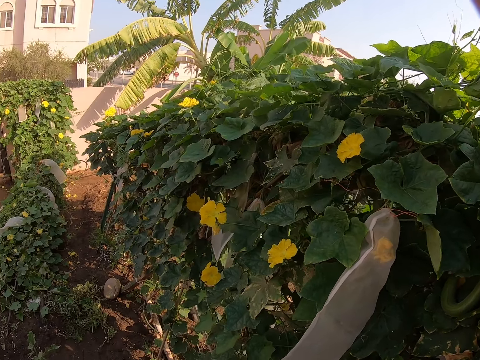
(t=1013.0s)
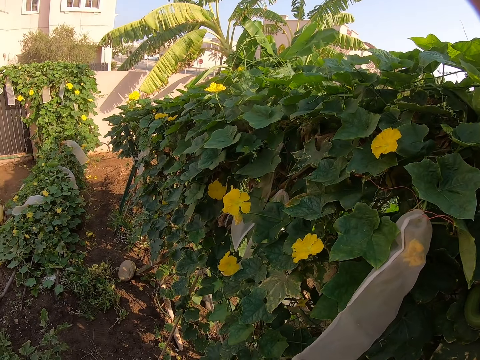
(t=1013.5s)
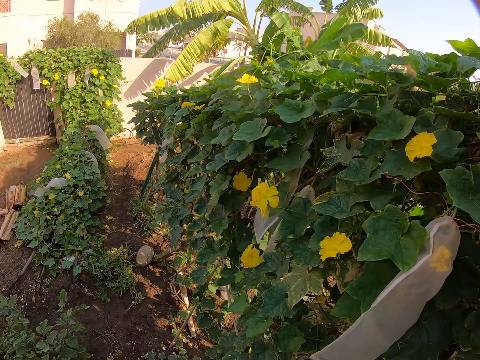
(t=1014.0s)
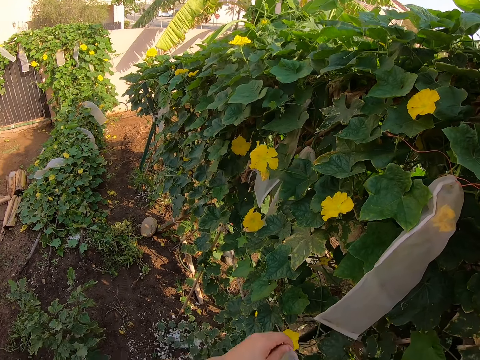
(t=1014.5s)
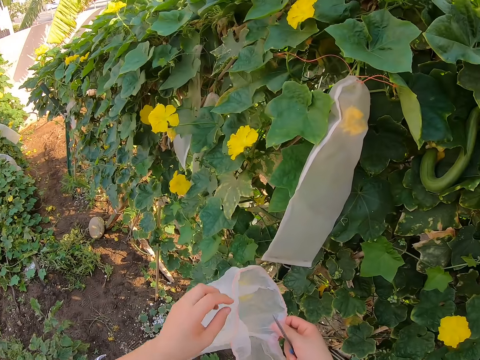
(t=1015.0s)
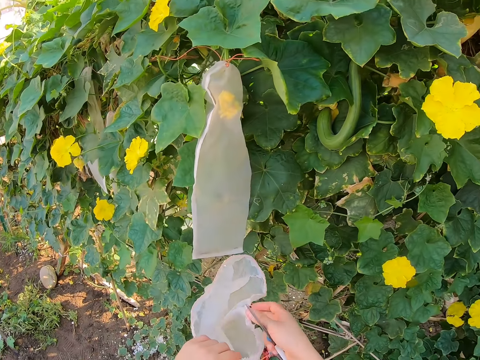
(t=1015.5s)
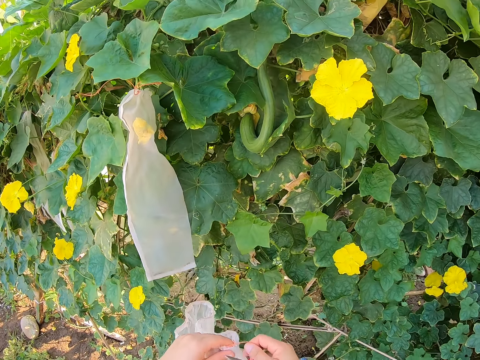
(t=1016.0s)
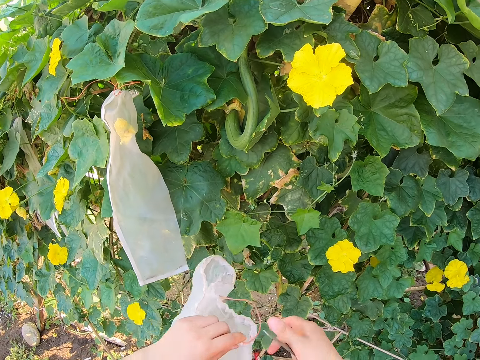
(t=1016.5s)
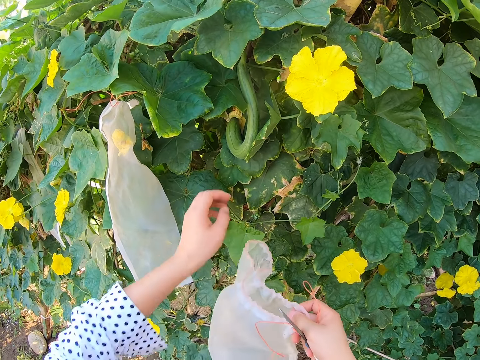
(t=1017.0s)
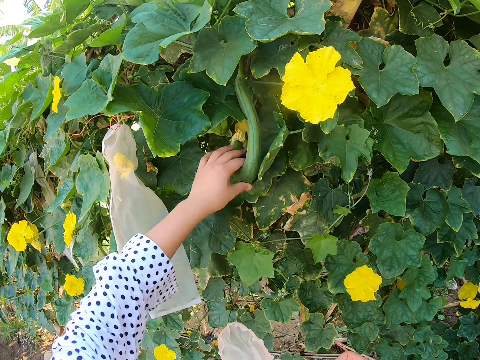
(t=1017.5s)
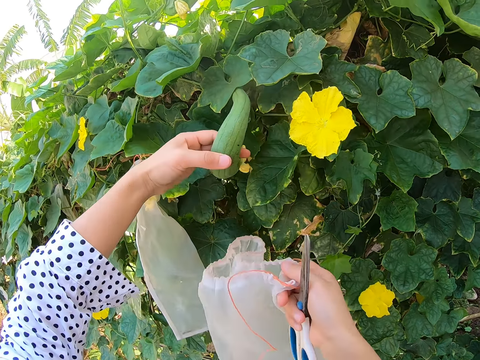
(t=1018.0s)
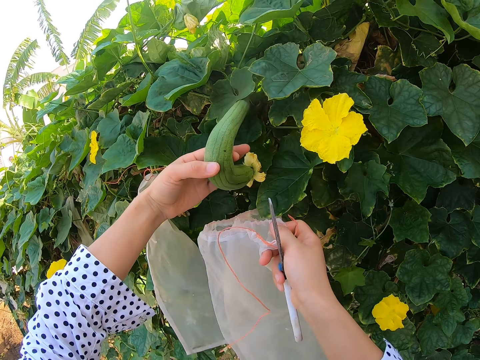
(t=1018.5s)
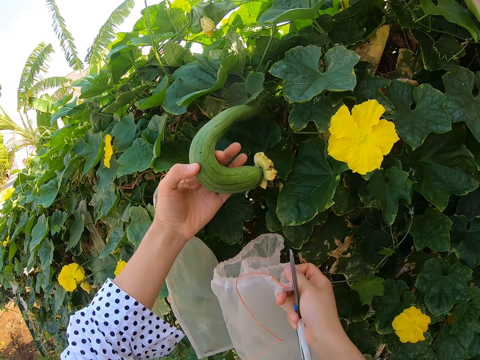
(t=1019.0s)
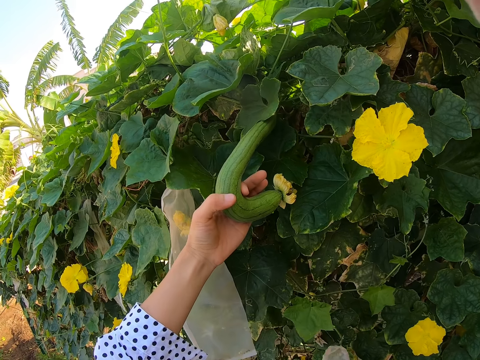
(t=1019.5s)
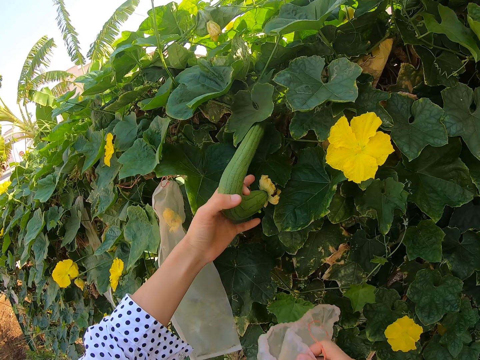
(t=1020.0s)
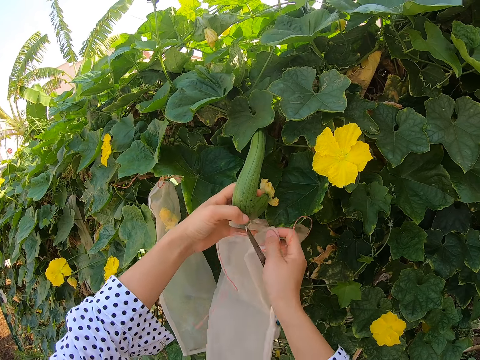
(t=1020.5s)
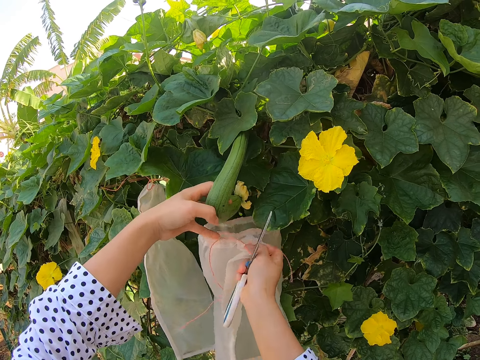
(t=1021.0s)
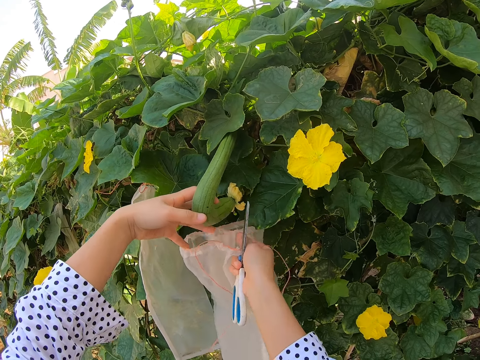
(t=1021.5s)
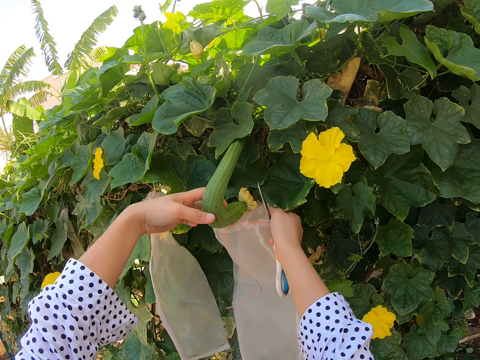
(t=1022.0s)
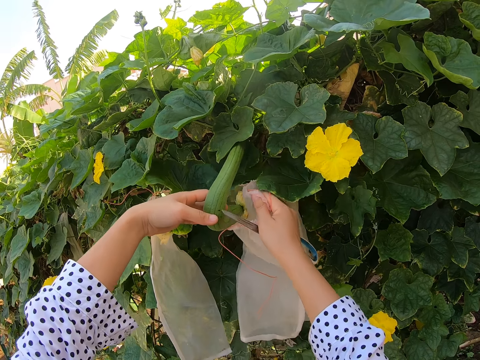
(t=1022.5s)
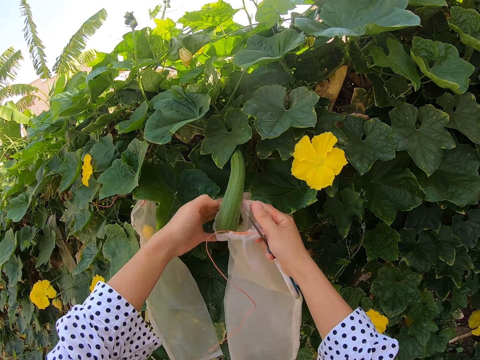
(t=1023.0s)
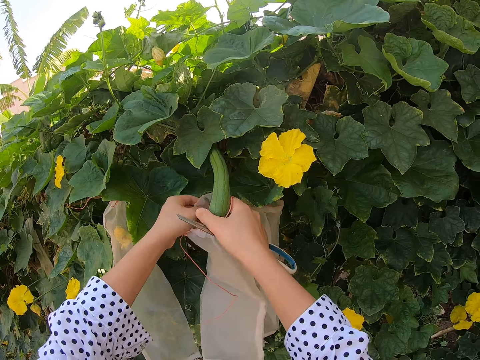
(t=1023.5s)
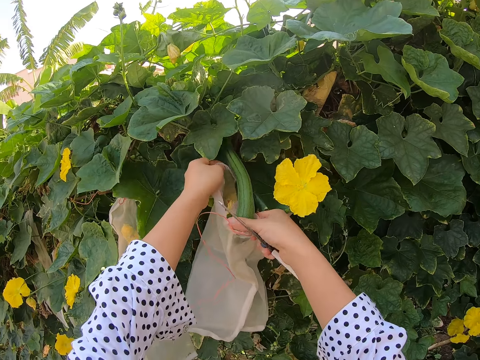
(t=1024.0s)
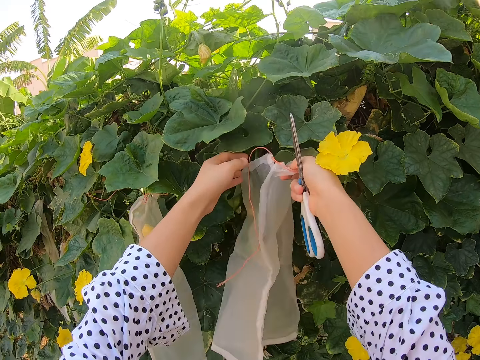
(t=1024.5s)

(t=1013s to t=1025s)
The camera wearer stares at the ground. They touch the cotton bag. They hold a nylon. They swing the left hand. They touch the plant. They hold a pumpkin. They cover the plant with the cotton bag. They put the pumpkin into the nylon.

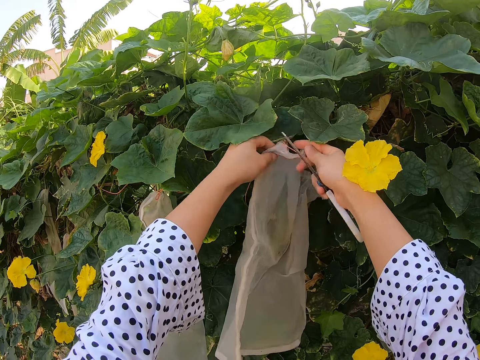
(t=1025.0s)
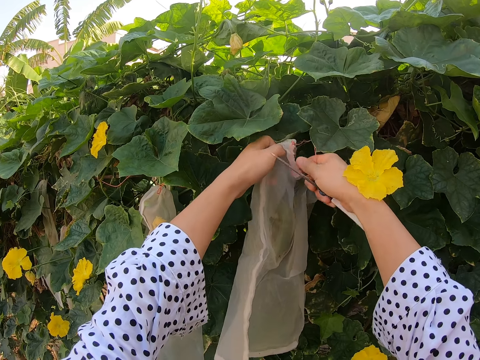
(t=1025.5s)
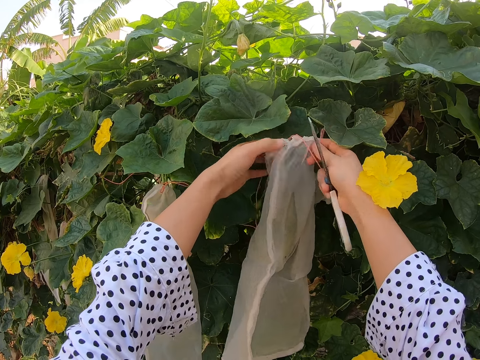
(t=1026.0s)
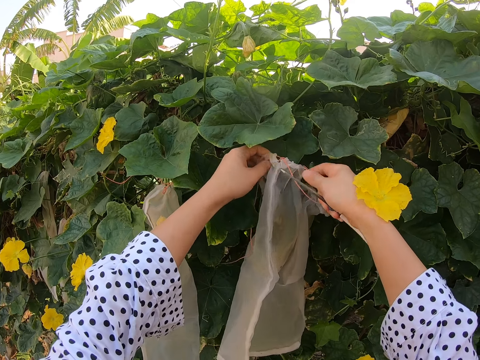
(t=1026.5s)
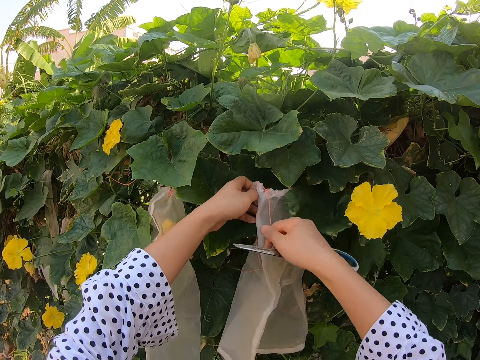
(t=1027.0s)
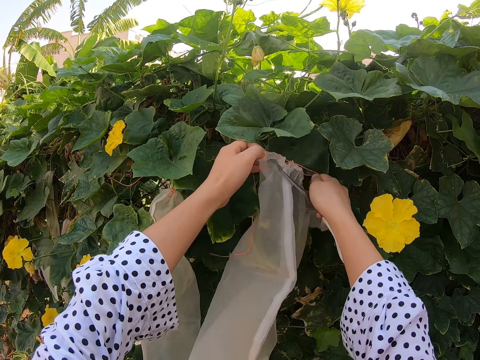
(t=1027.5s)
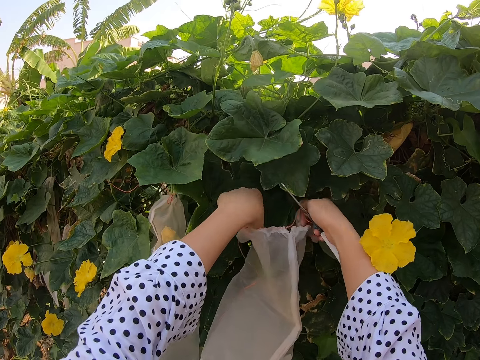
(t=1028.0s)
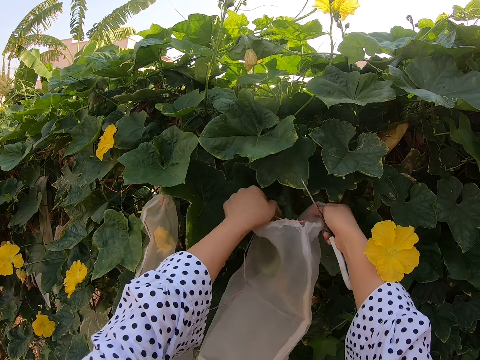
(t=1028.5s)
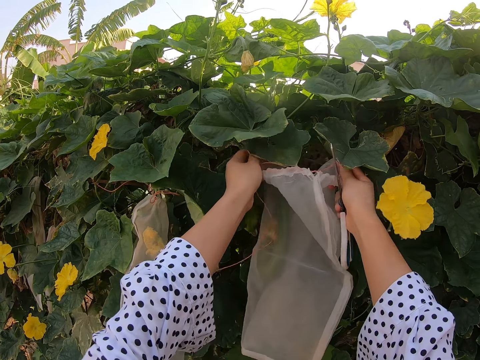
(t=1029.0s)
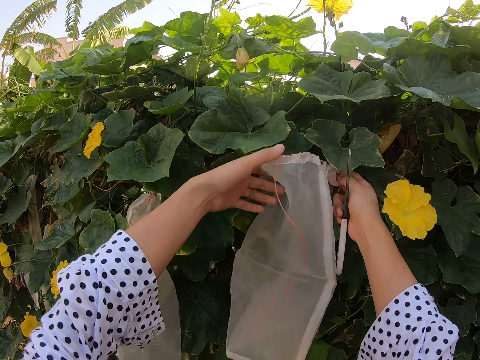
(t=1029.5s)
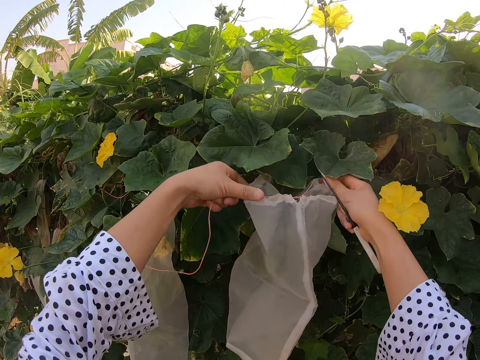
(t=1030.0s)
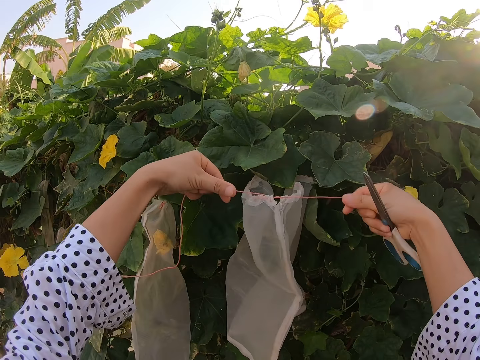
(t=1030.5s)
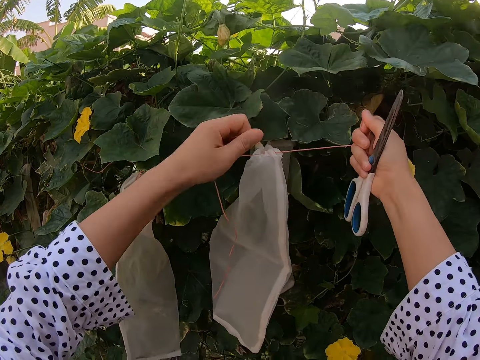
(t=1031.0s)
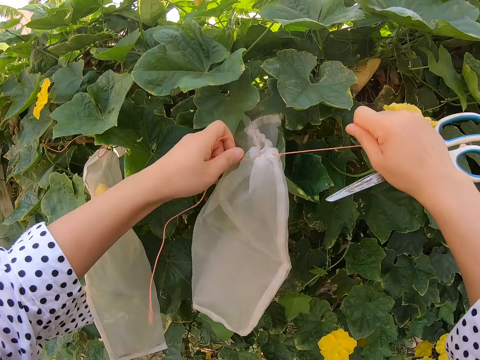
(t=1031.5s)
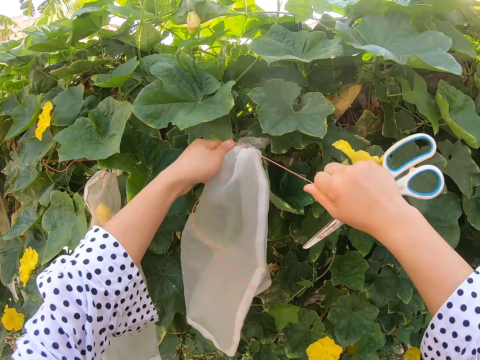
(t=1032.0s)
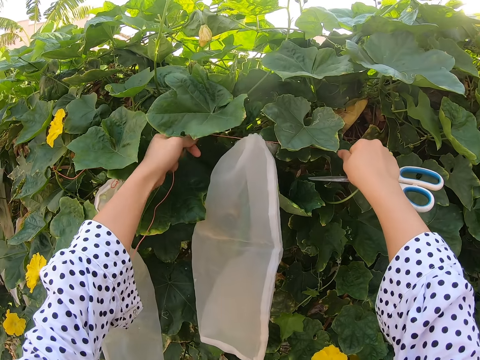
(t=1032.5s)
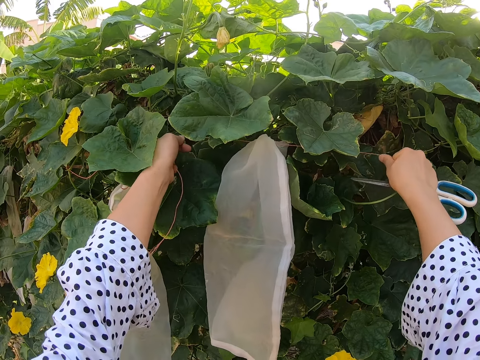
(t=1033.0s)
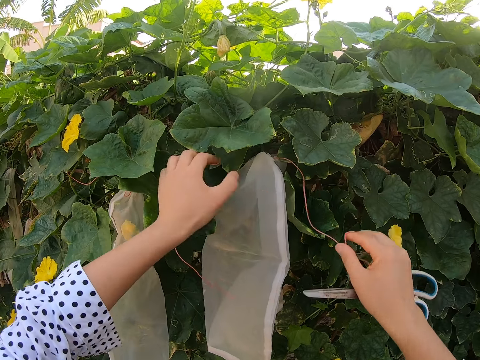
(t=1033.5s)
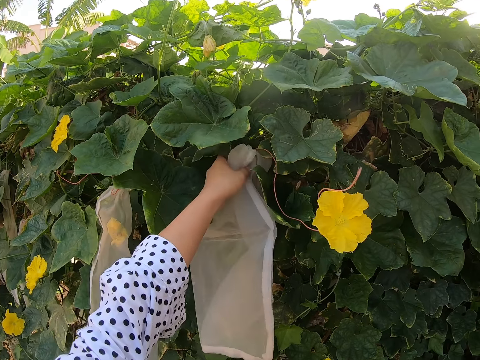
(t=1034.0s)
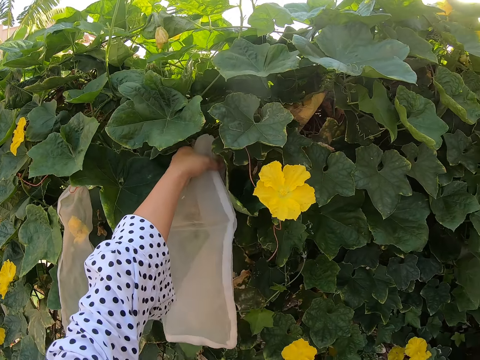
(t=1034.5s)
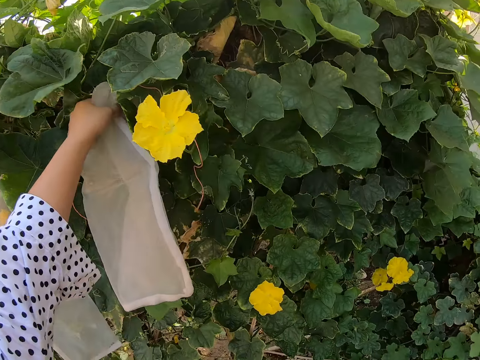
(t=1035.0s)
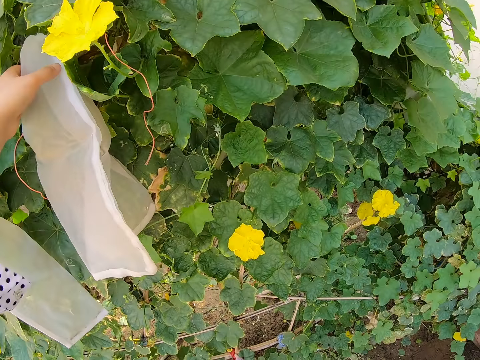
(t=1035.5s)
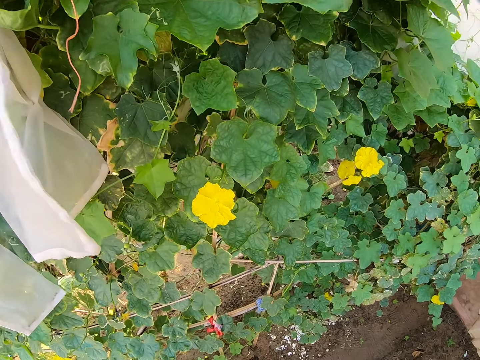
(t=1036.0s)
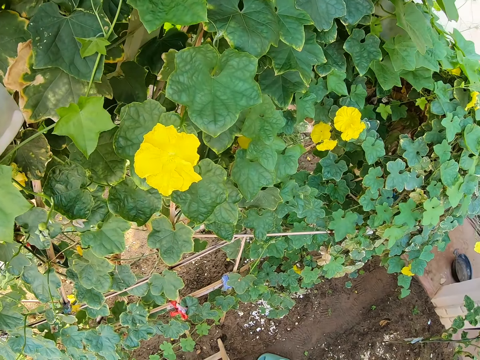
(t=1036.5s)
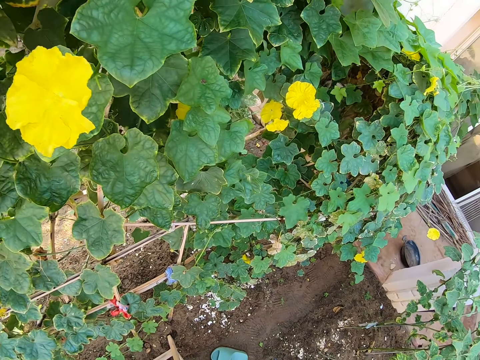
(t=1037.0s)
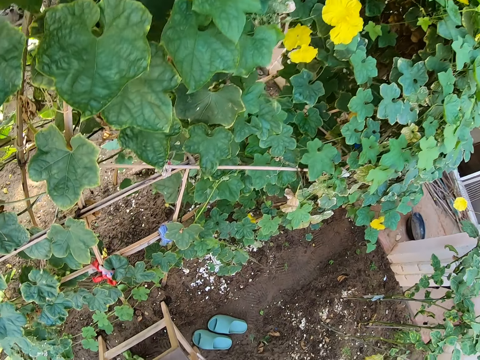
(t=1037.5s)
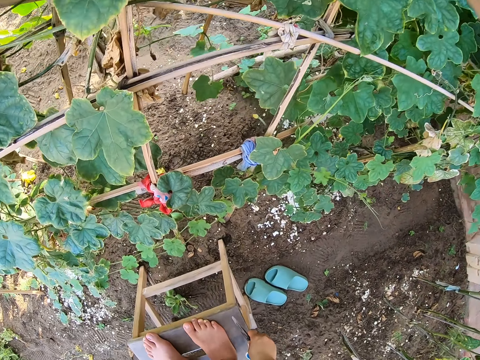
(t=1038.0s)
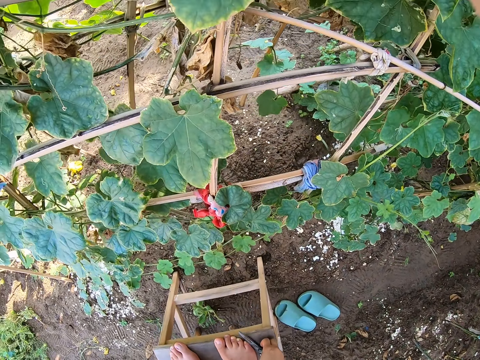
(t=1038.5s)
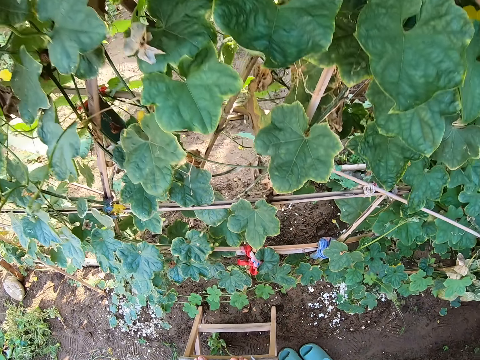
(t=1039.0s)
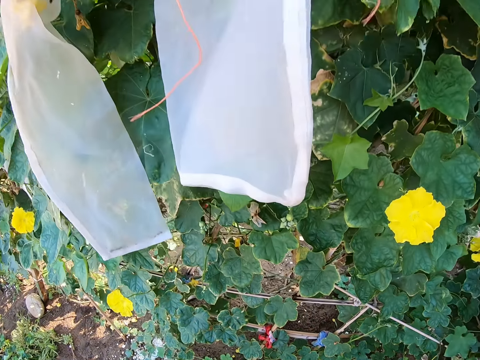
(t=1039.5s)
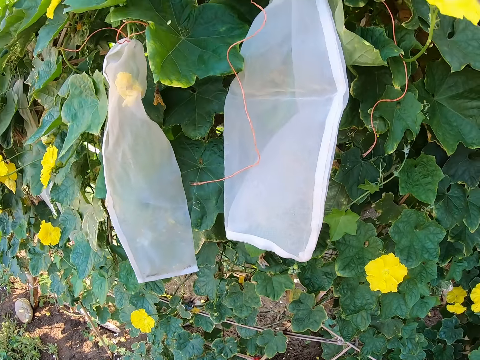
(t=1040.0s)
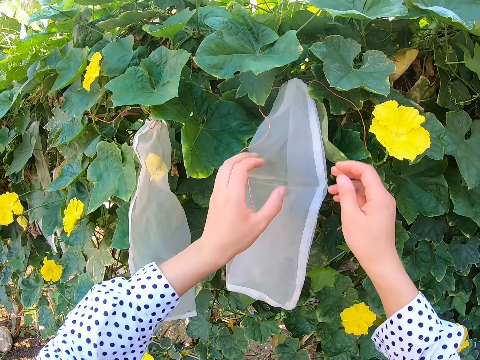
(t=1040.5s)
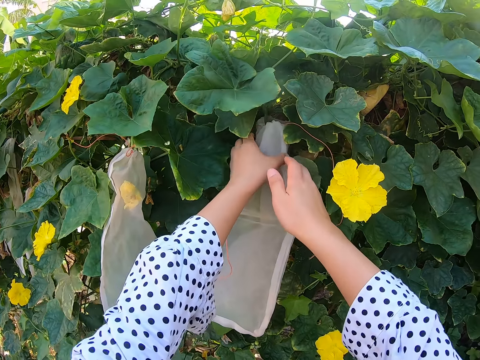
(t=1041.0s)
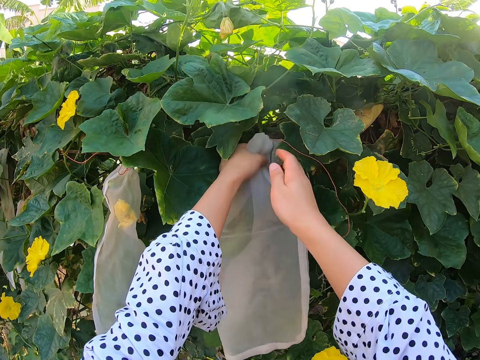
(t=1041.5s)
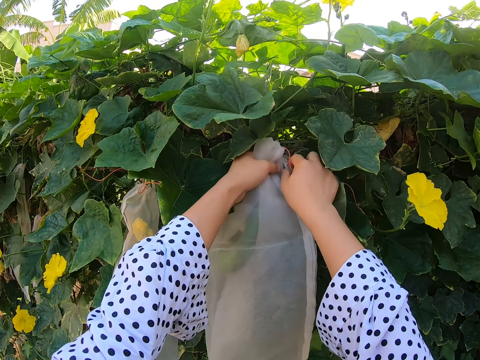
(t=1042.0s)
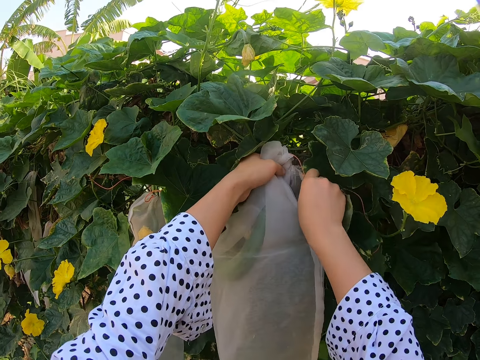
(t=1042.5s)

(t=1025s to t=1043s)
The camera wearer closes the cotton bag. They hold the nylon. They pull a rope. They swing both hands. They hold the plant with the right hand. They hold the nylon. They swing the right hand. They look around. They drop the pair of scissors. They swing both hands. They tie the thread on the cotton bag. They hold the nylon.
